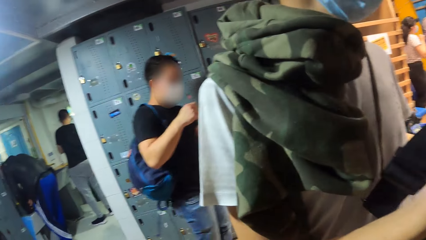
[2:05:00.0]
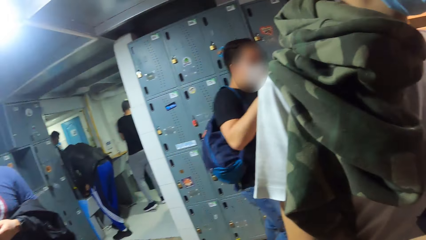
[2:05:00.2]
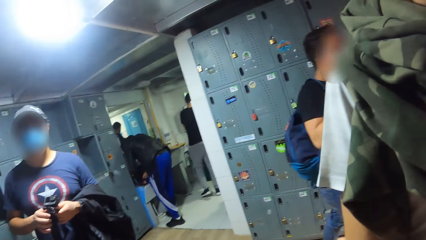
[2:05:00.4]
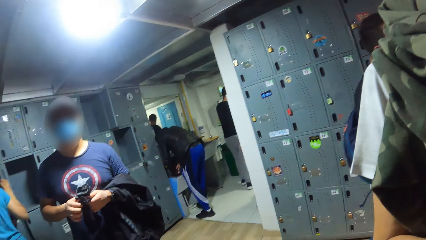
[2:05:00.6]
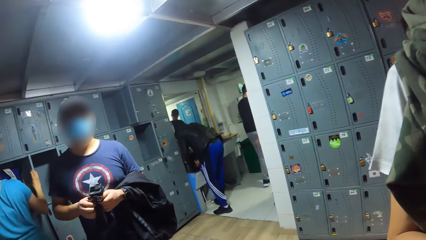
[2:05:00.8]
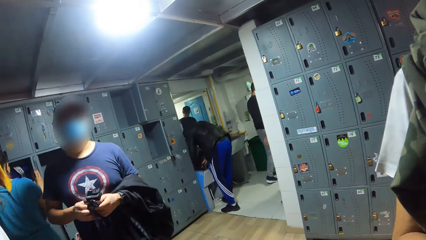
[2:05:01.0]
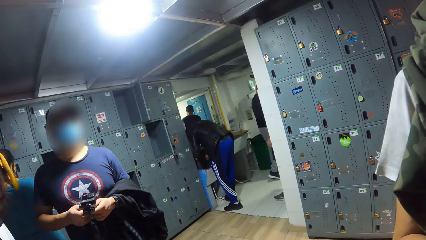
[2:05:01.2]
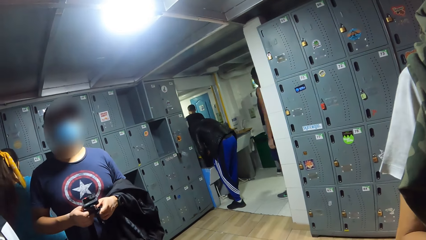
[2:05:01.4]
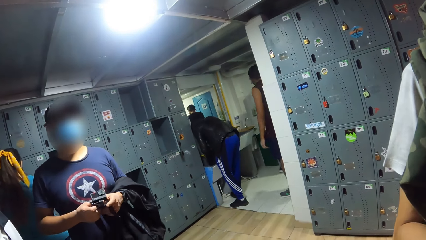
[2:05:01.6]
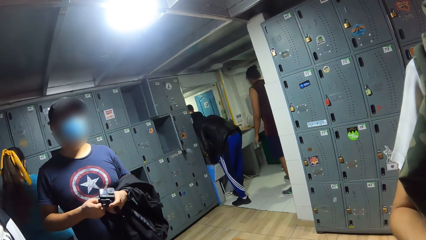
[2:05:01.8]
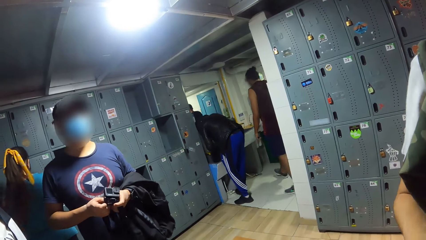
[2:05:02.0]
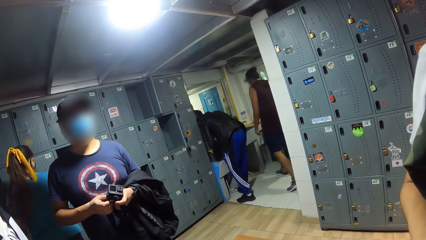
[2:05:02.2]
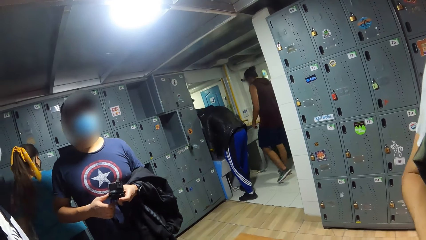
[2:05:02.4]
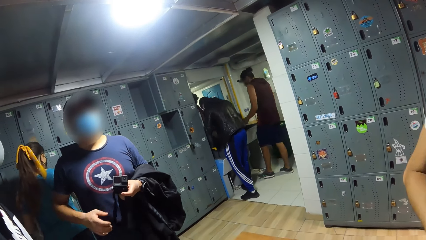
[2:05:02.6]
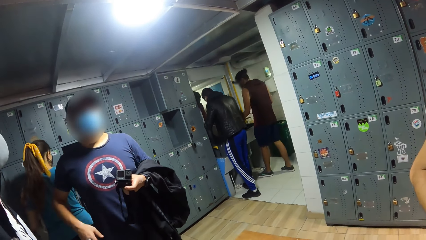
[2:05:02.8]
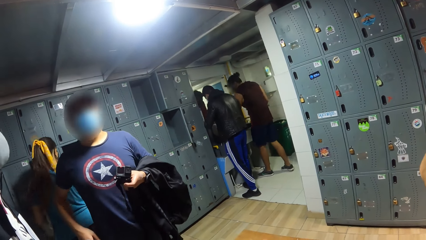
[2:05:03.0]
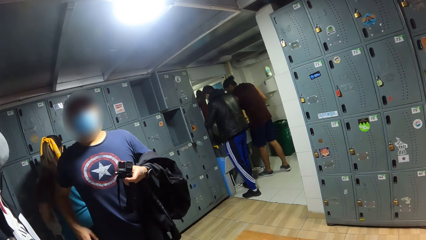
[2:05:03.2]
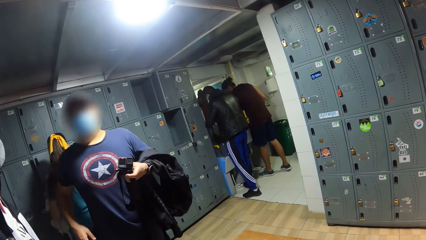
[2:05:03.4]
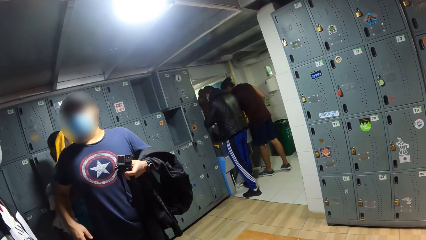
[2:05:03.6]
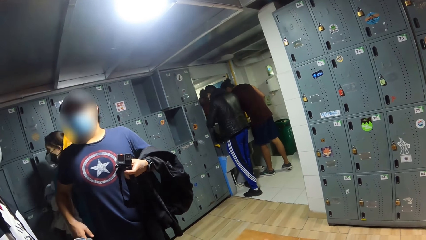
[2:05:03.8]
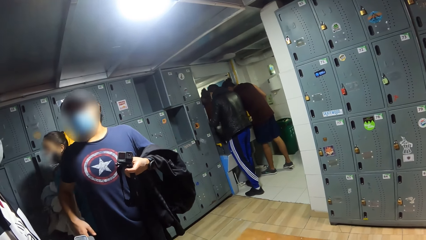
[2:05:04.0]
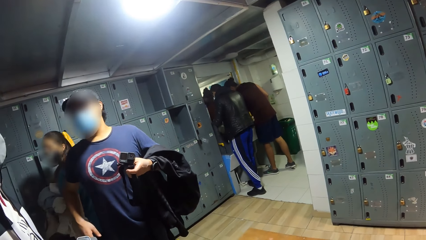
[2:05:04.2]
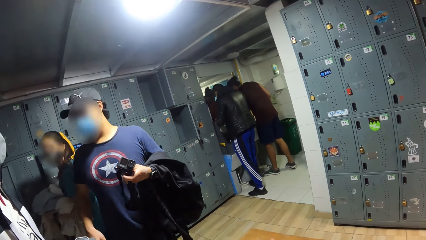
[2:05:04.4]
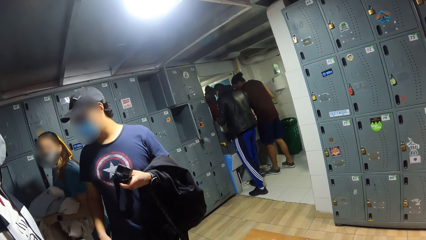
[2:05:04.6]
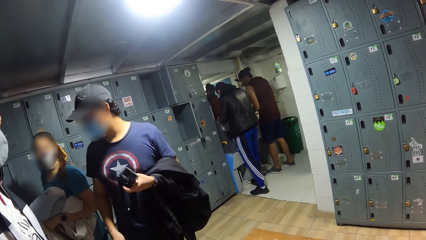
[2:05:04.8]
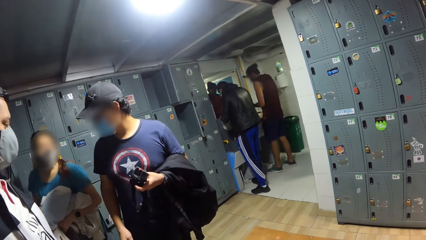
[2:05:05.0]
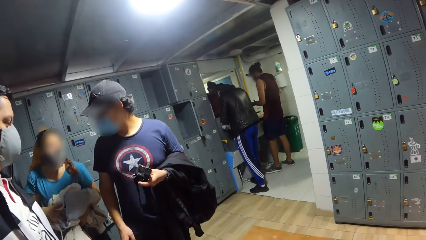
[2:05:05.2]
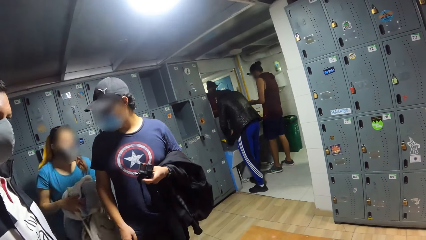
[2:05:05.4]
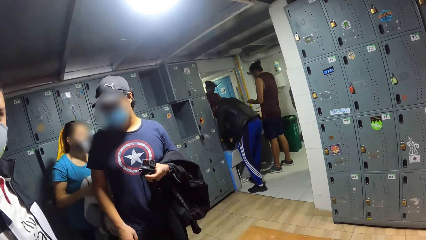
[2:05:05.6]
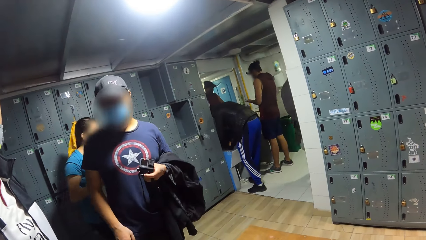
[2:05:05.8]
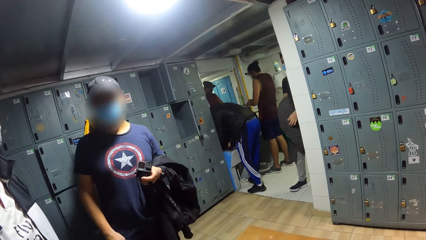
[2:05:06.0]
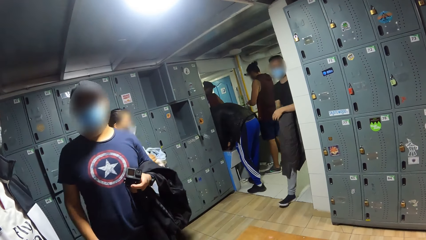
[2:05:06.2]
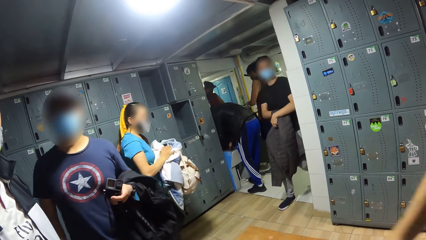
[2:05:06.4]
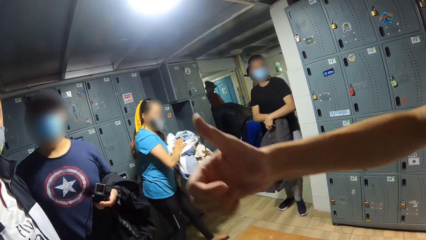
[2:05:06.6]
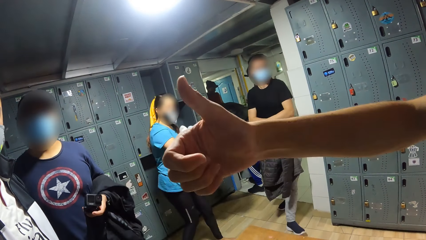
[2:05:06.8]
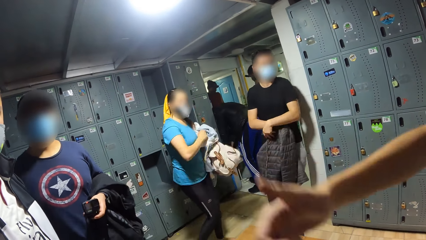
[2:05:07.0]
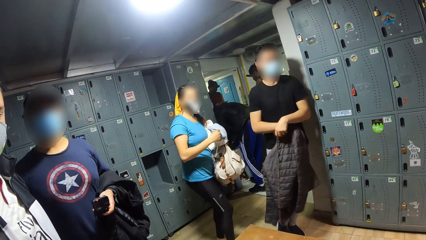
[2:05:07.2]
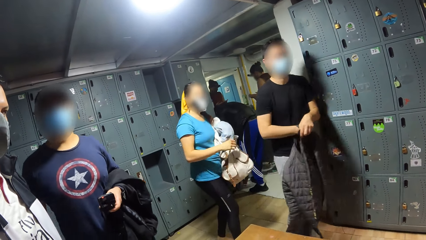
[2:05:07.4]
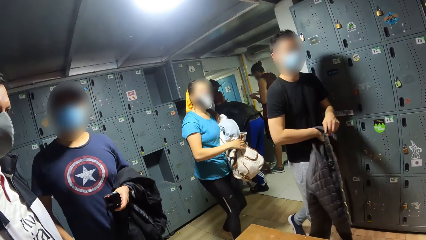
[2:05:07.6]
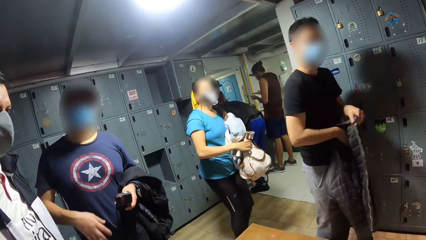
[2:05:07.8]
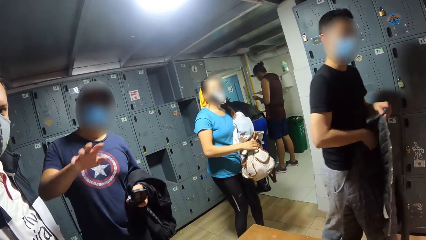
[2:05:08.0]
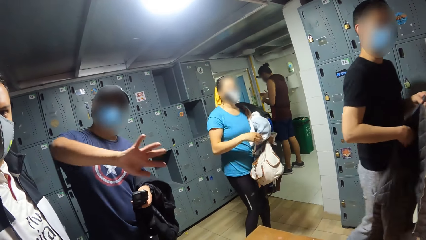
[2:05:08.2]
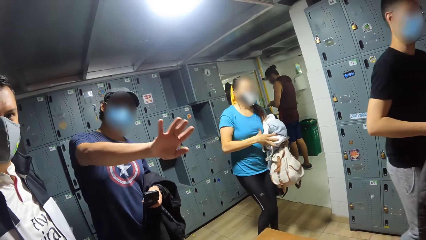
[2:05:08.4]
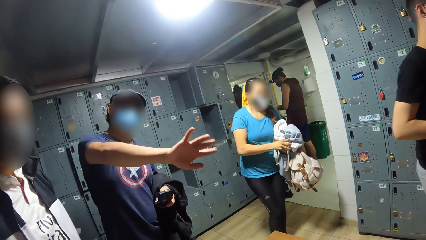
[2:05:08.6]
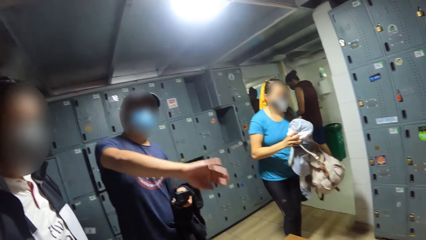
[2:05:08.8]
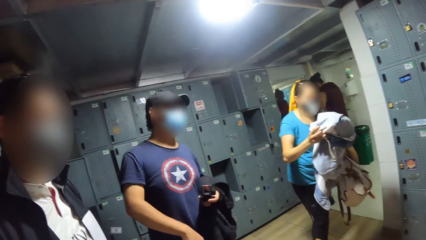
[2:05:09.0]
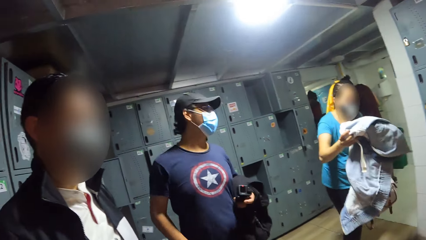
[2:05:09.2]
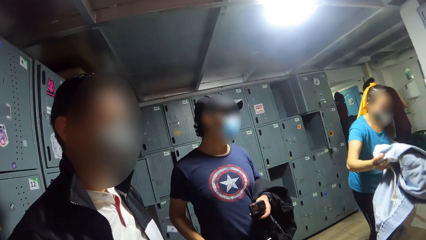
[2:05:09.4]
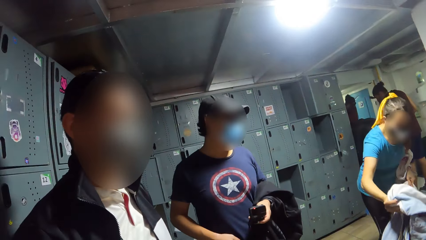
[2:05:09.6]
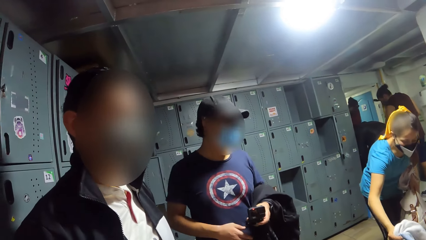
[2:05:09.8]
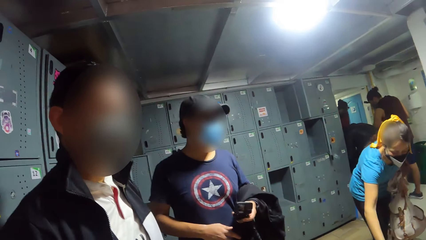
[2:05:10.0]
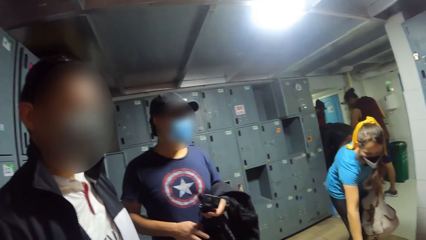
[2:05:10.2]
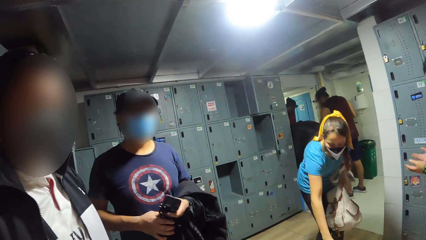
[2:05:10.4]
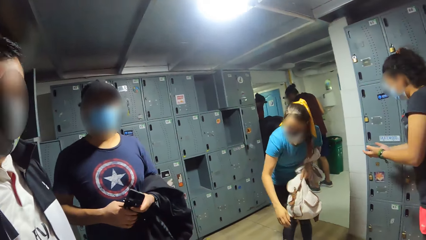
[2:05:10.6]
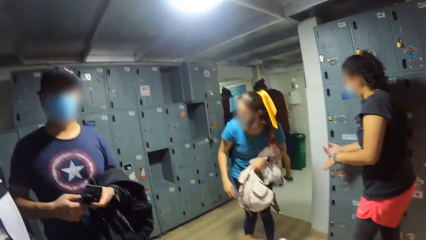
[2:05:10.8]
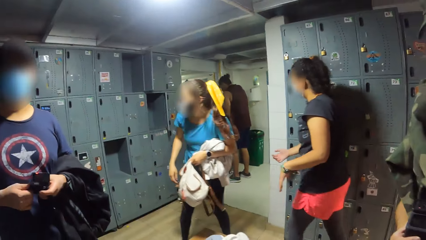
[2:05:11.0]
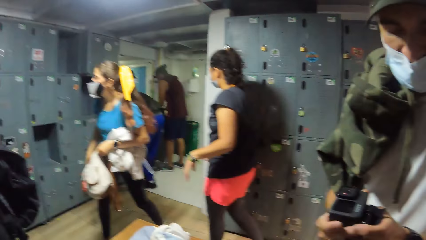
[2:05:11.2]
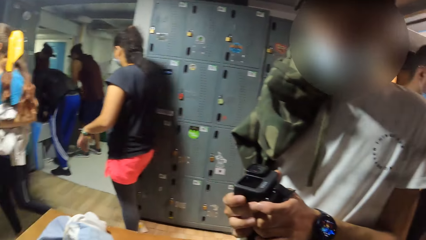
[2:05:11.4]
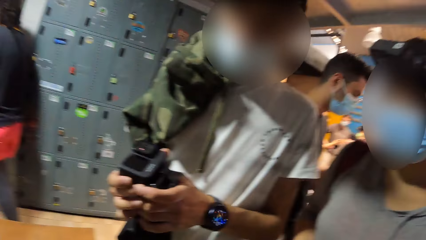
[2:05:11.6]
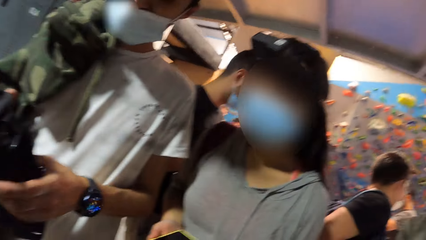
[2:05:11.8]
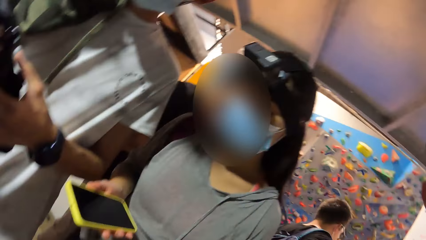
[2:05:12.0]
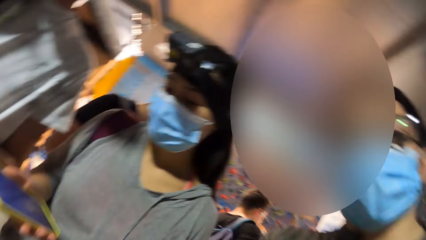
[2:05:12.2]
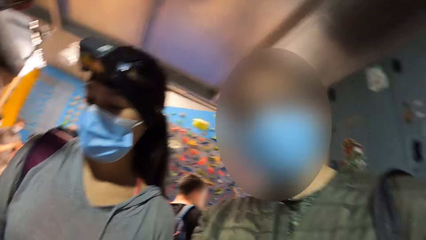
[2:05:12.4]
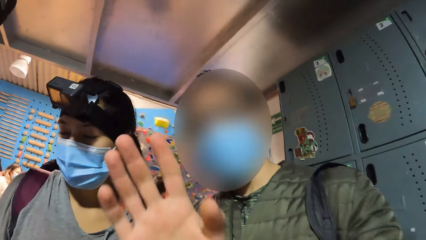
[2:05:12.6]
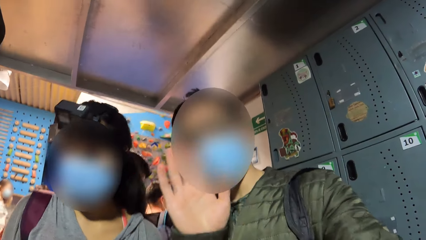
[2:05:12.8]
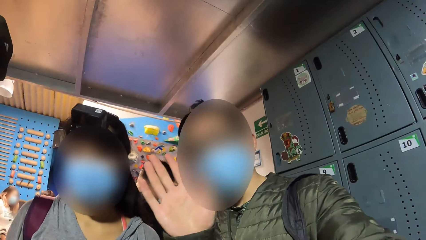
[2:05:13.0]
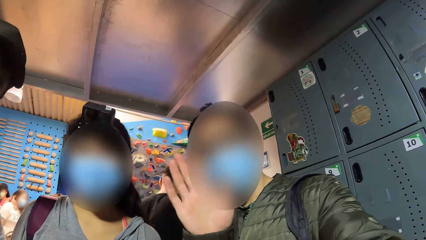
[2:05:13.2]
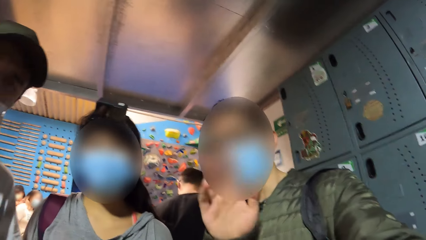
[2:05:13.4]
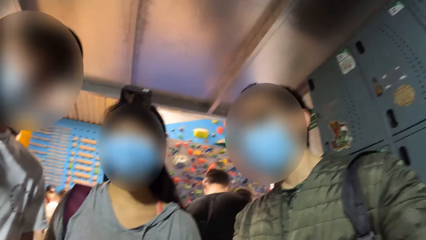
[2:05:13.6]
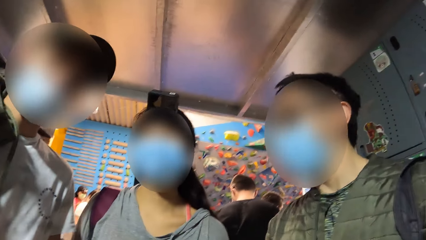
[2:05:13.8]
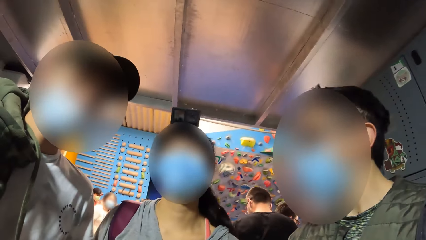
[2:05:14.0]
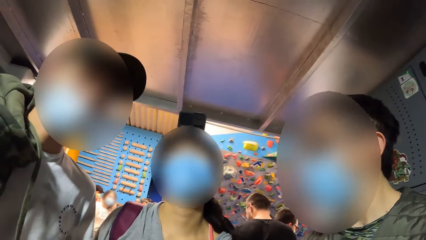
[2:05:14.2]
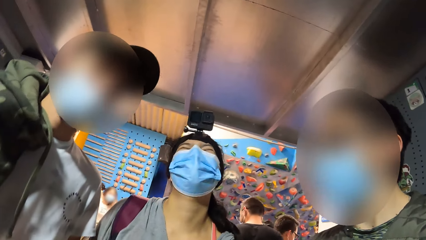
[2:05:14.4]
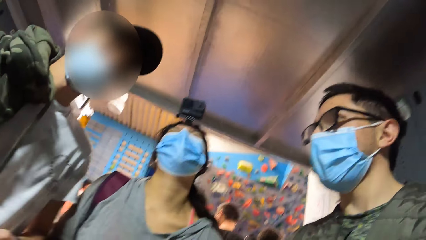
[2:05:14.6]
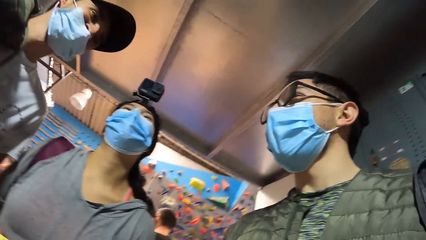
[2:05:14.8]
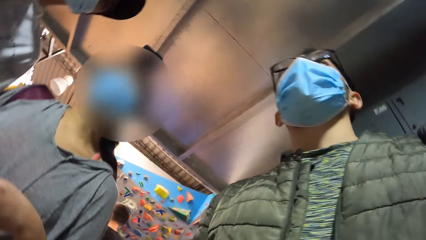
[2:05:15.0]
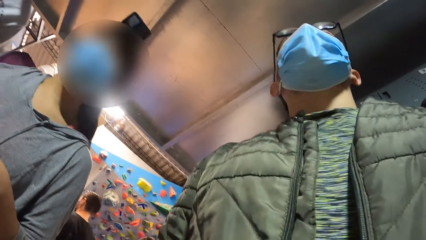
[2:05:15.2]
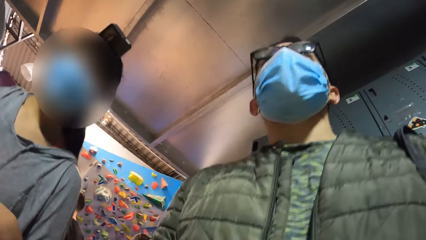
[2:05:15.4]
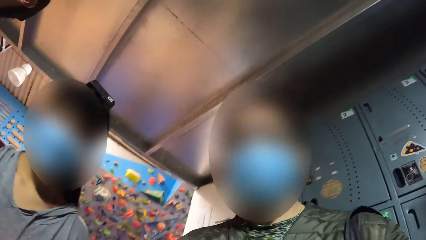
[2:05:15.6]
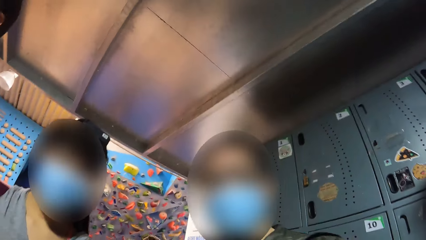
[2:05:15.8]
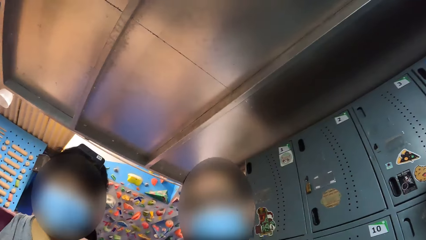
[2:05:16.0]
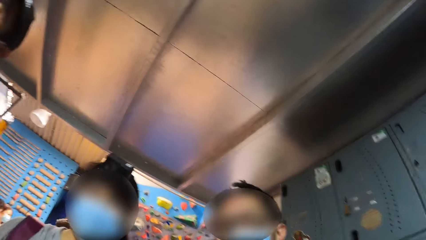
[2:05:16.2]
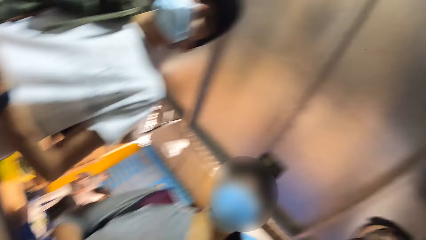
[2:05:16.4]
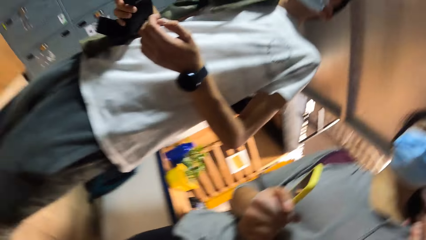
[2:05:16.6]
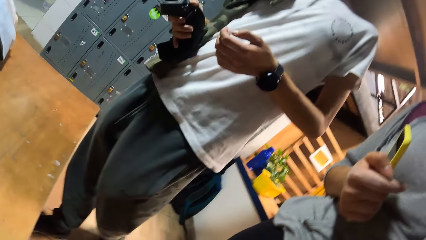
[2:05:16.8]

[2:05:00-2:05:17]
The camera wearer converses with a man. A woman drops a cloth on the bench with her right hand. Another woman operates a phone in her right hand. The camera wearer waves his right hand towards the camera. Another man waves at the camera. The camera wearer converses with a third man and the other woman.
